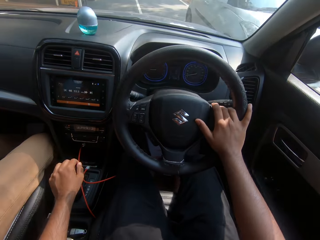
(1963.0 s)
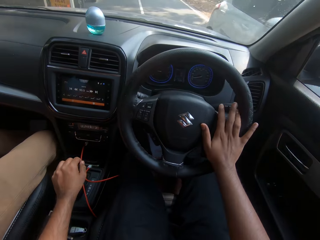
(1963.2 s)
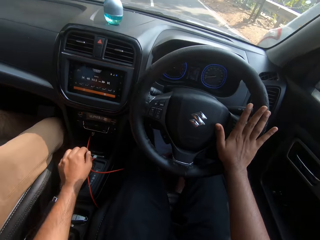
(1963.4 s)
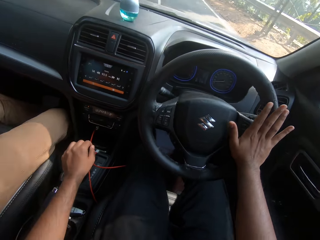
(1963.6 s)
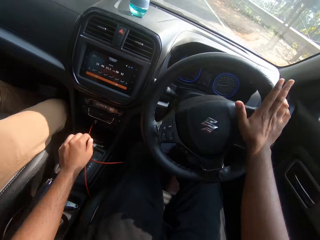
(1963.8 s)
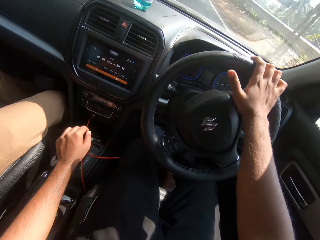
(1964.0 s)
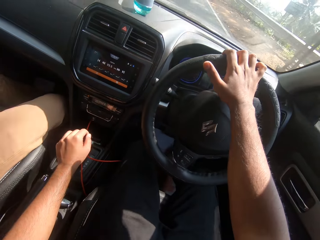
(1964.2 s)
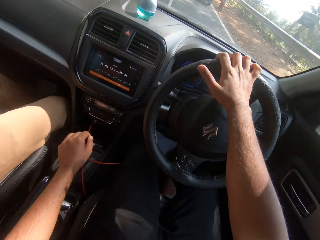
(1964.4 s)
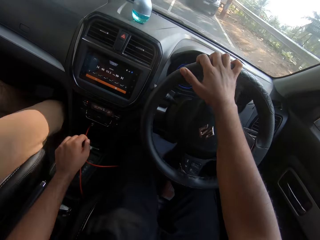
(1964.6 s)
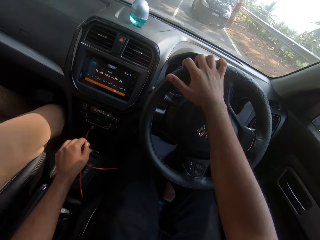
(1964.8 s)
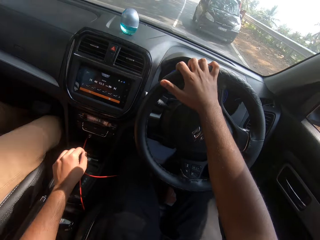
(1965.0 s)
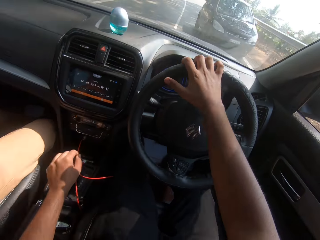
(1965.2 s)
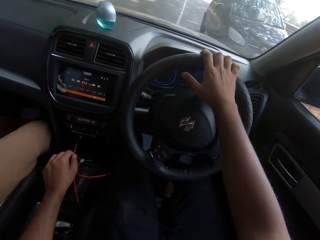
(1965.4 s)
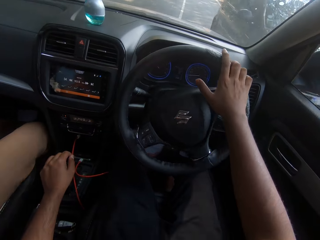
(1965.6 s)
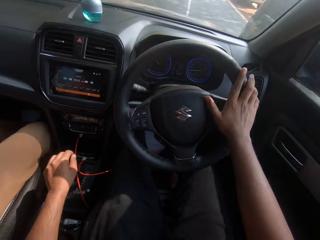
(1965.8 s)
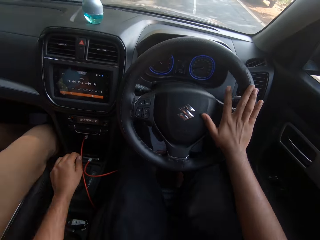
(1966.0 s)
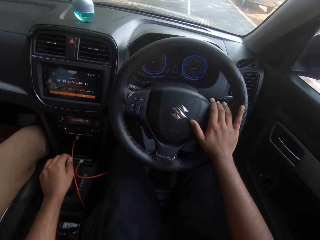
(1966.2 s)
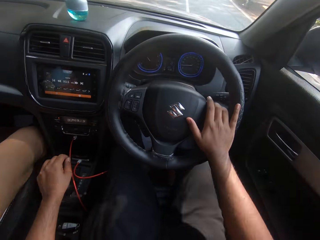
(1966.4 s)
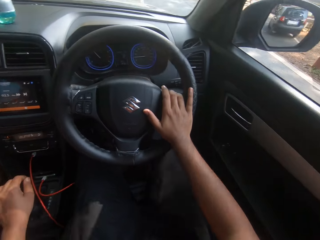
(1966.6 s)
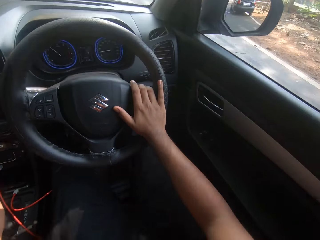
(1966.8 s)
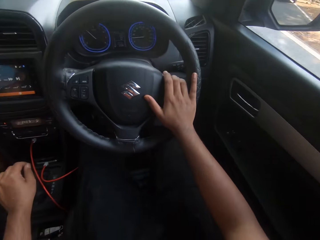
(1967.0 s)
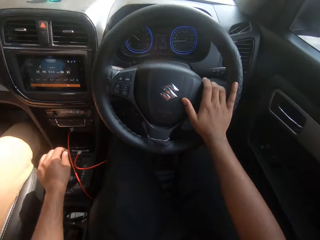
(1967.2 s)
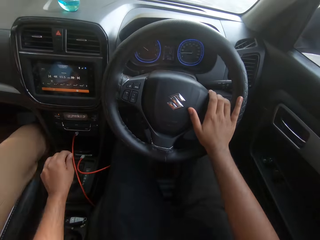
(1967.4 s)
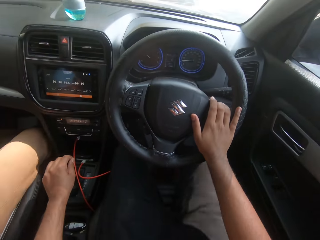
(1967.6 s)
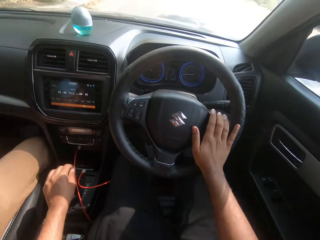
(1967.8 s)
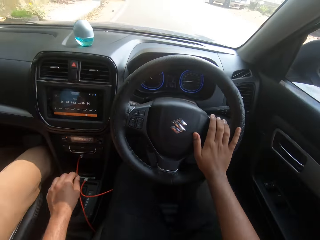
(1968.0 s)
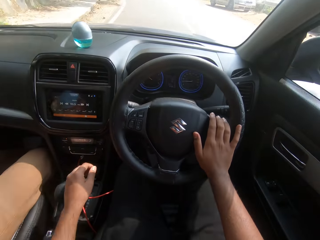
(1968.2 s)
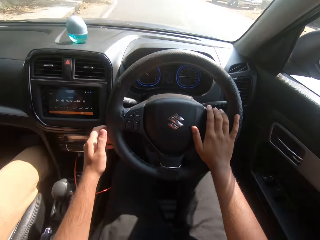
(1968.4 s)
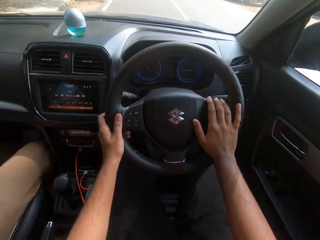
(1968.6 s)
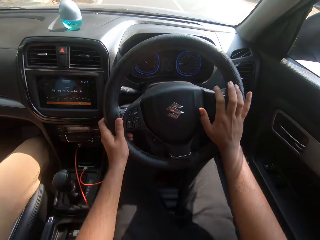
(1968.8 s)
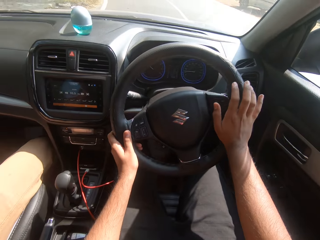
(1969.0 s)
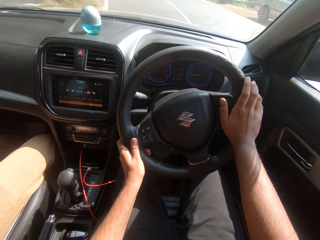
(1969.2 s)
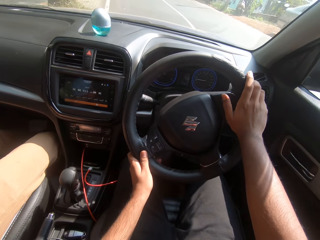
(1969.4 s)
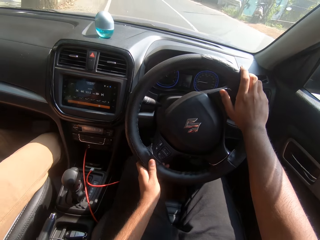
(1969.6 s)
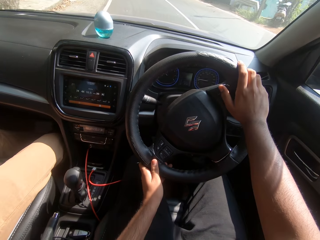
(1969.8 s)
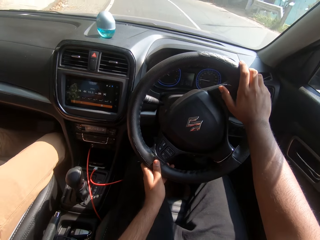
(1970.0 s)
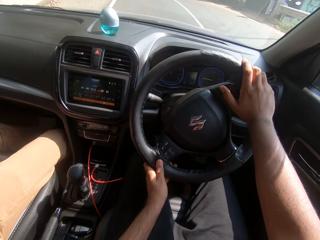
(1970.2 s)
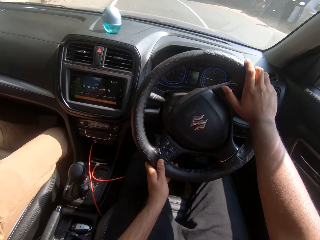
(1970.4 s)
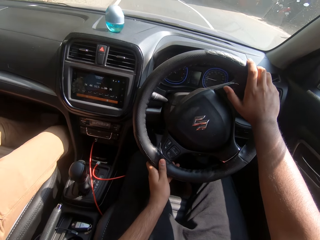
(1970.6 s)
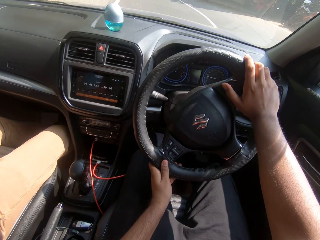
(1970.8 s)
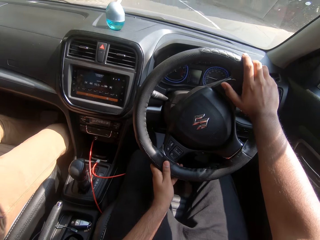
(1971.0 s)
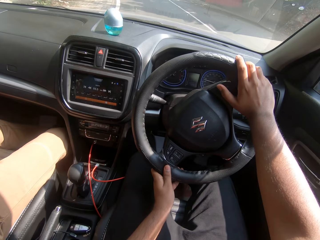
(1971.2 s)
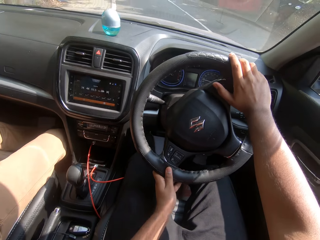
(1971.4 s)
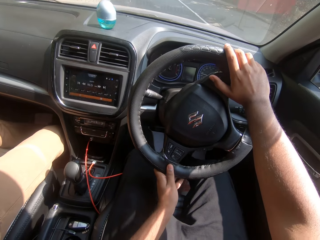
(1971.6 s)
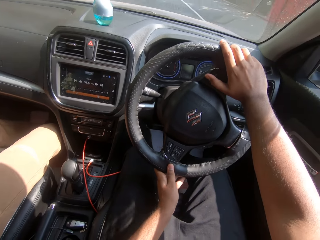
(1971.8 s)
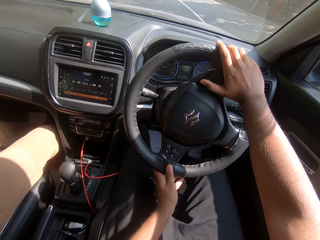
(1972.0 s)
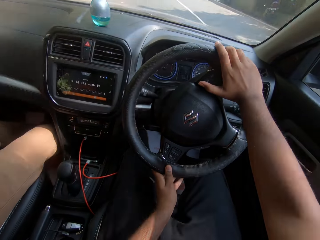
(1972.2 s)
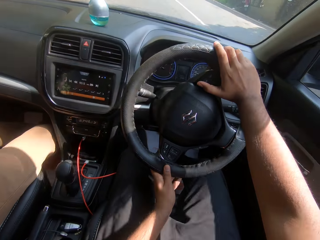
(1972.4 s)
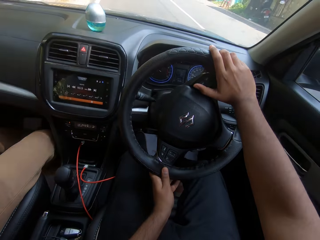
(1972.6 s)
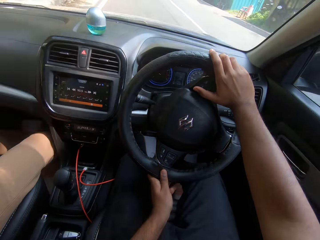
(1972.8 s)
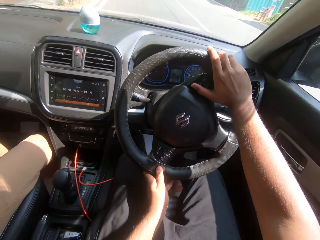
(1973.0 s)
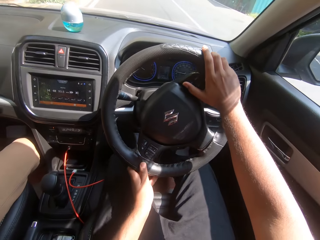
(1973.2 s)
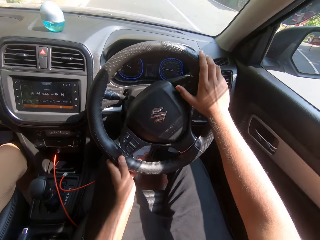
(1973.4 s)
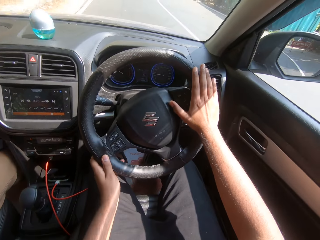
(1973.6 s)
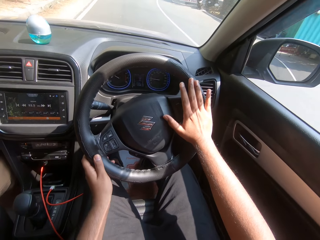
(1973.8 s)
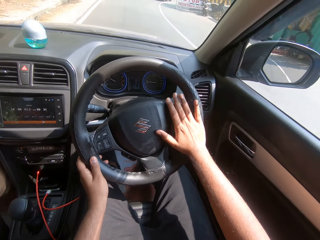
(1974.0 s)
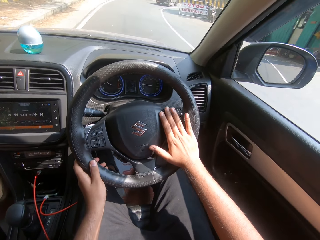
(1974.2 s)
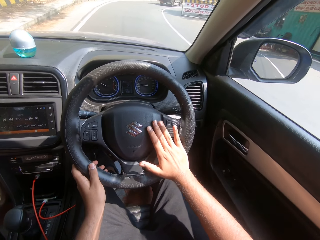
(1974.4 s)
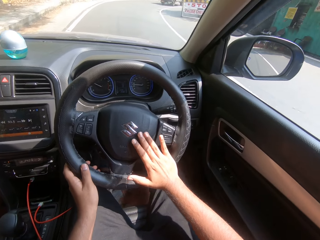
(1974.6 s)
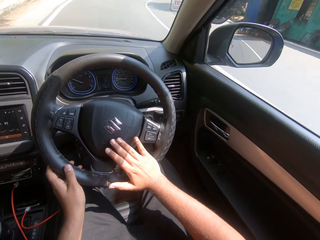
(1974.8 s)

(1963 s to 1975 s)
The camera wearer controls the steering wheel. He holds the car steering with his left hand. He drives the car on the expressway with both hands on the steering. He turns the car steering with both hands.

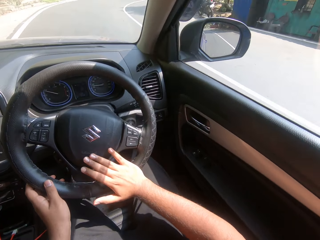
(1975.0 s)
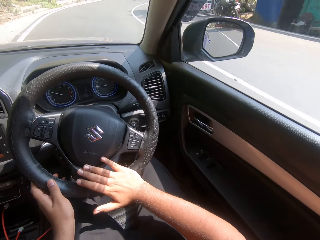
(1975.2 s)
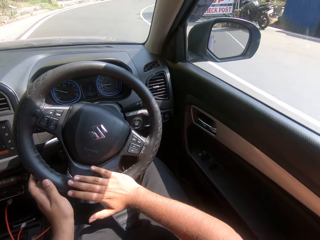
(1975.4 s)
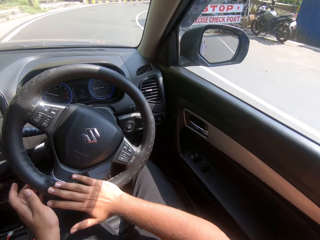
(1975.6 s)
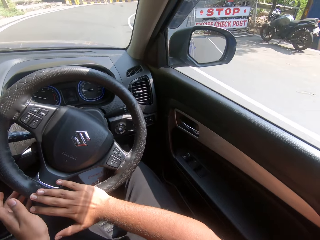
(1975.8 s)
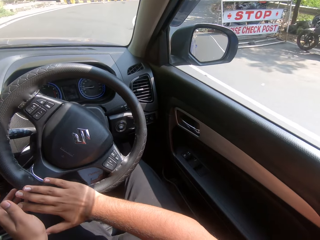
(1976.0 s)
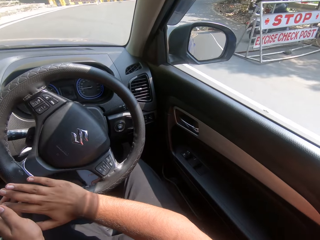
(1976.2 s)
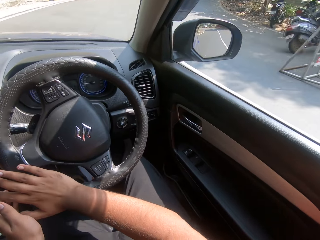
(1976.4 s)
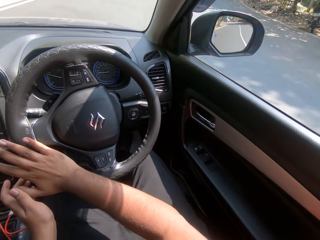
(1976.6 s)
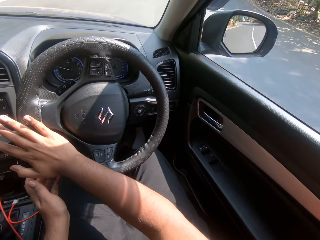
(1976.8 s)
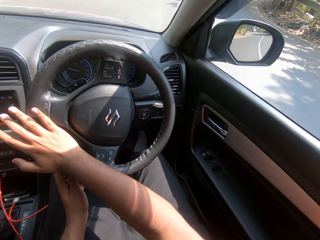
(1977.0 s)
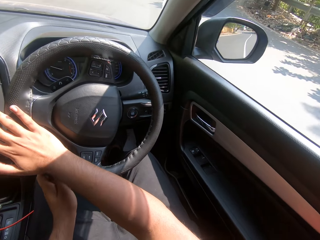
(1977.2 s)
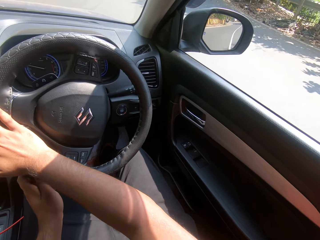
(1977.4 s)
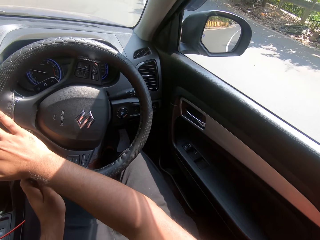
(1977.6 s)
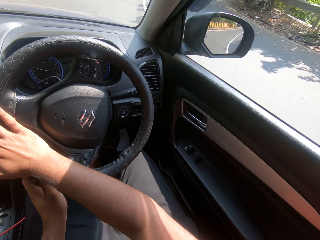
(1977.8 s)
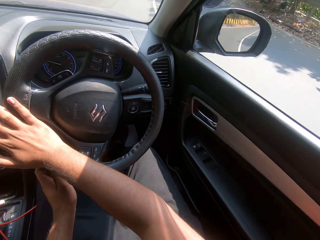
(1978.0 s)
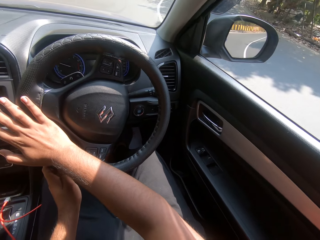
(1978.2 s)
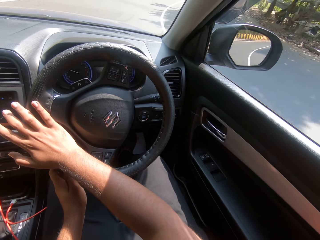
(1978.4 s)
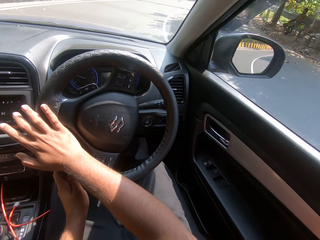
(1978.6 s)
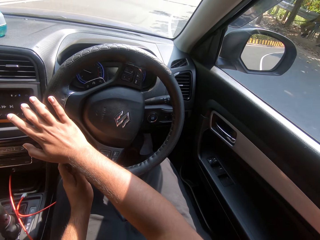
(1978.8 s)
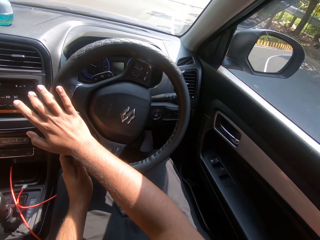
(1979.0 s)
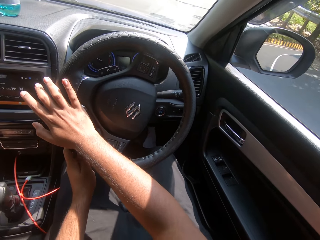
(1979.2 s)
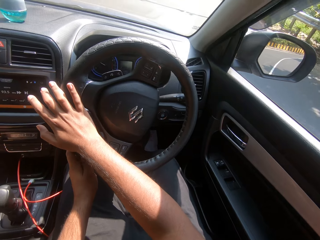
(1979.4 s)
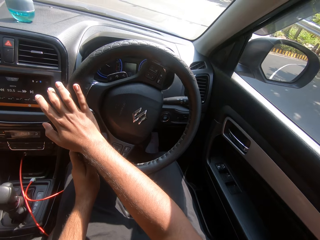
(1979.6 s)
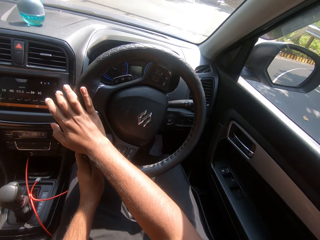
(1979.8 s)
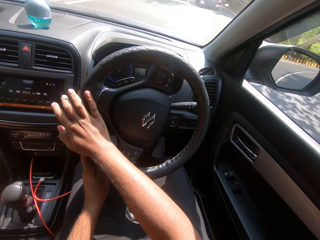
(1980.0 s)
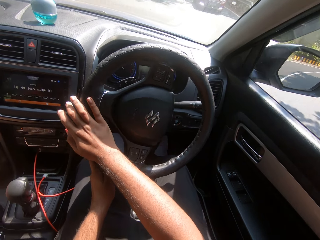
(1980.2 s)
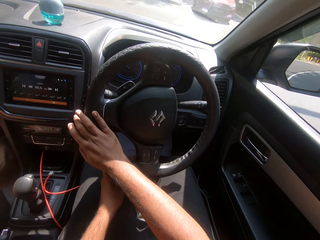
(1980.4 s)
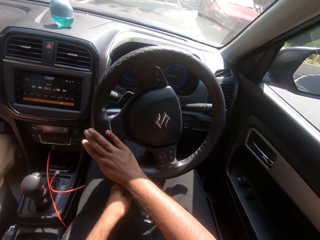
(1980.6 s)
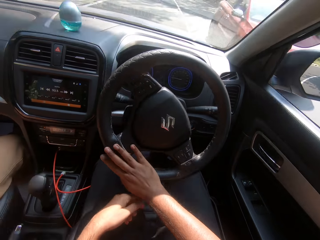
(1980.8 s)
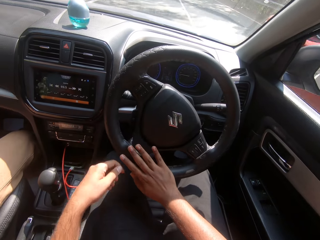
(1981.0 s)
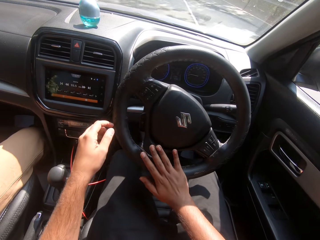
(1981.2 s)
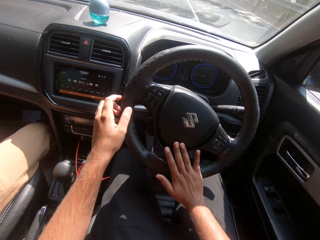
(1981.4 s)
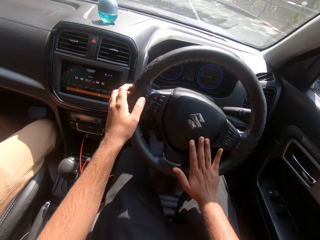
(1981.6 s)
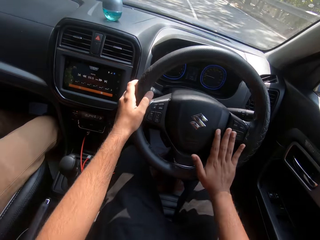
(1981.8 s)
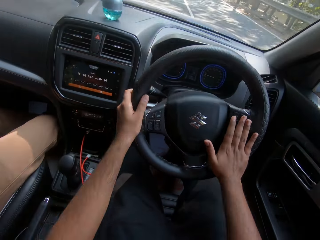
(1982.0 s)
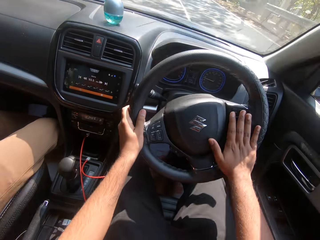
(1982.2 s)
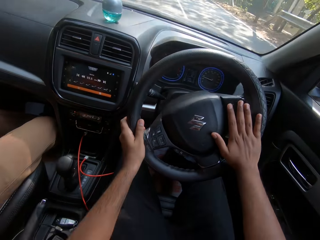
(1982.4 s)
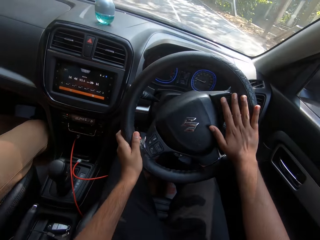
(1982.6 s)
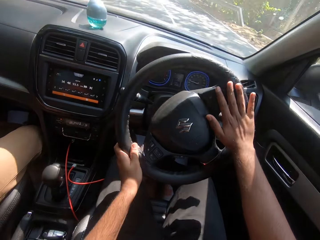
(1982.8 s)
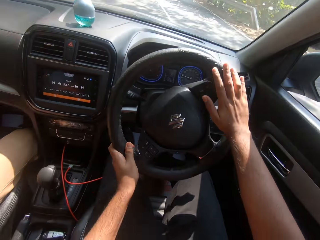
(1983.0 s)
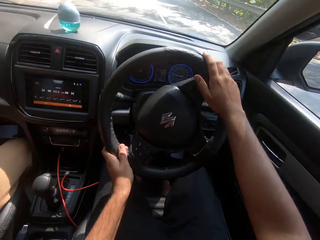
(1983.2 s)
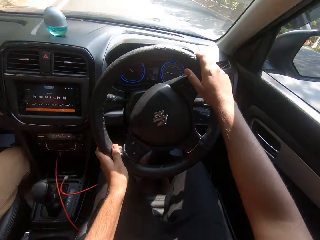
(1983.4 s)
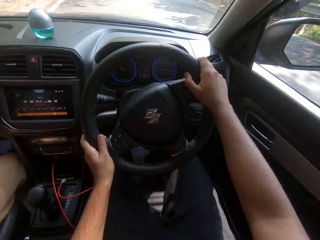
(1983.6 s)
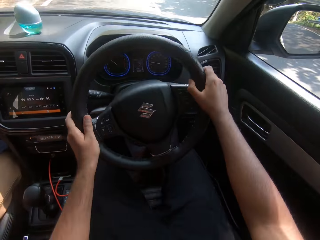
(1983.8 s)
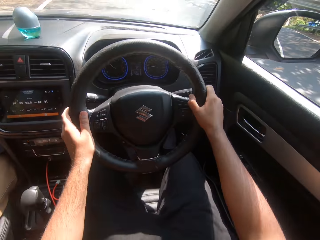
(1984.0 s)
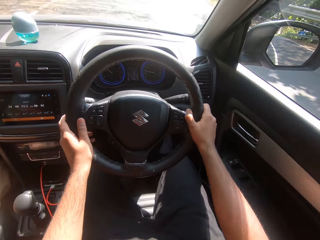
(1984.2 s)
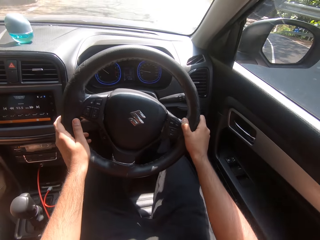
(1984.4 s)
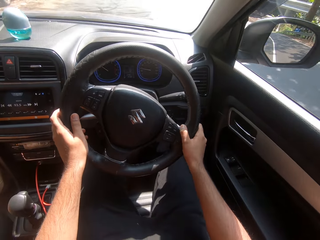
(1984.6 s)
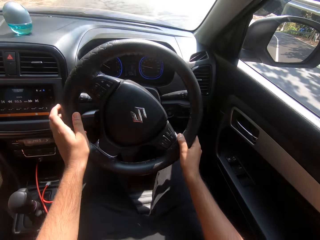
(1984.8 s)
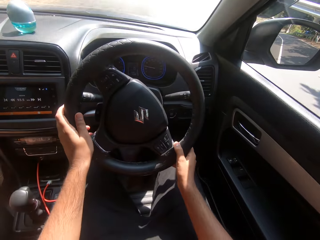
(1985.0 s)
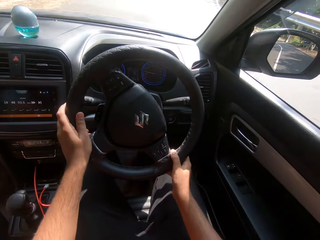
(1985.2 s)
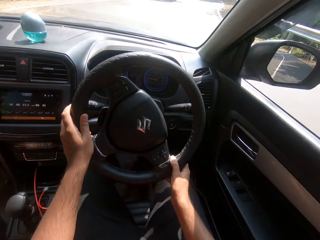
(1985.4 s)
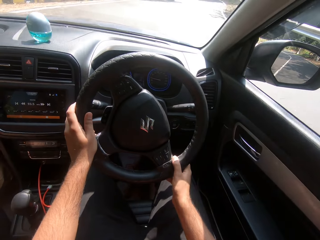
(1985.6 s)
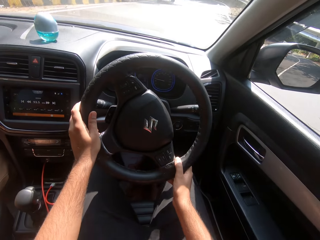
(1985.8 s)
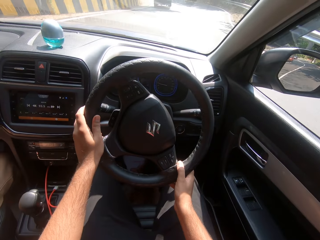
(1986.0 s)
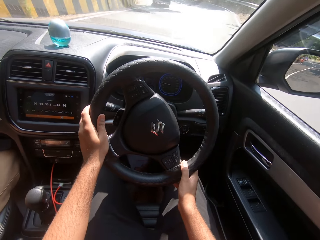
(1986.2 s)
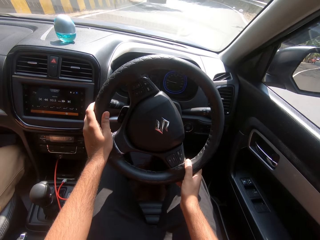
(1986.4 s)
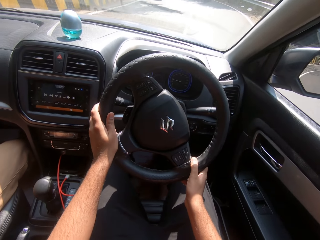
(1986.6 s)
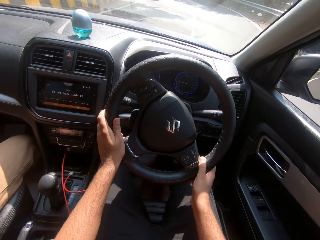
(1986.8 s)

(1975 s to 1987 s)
The camera wearer turns left on the road. They hold the steering with both hands.
